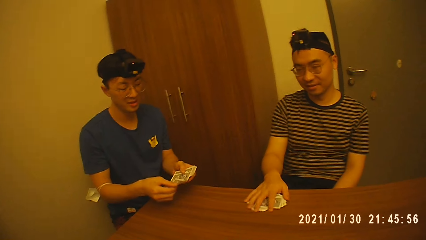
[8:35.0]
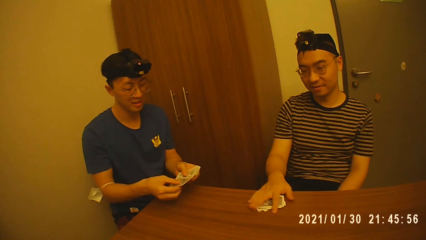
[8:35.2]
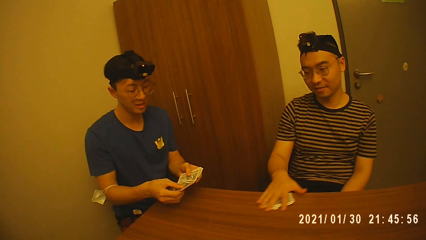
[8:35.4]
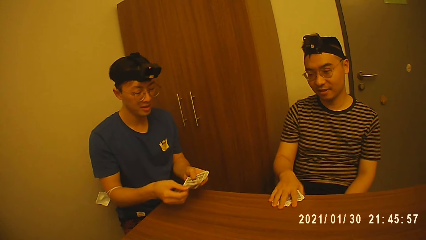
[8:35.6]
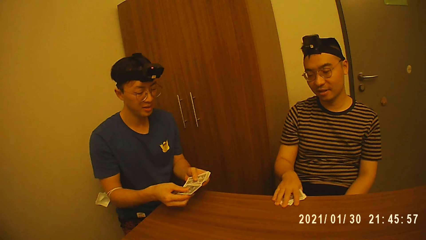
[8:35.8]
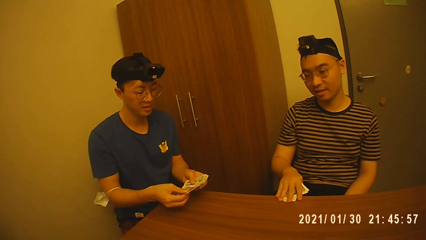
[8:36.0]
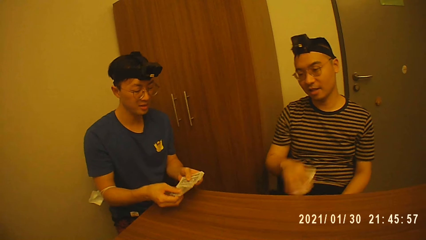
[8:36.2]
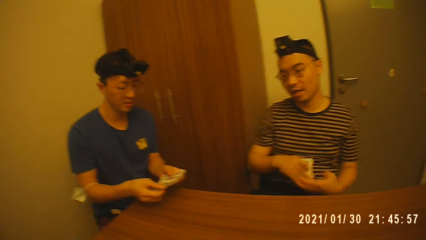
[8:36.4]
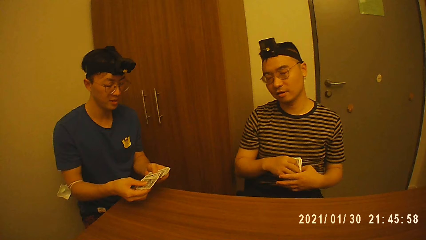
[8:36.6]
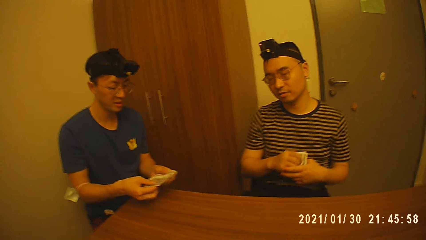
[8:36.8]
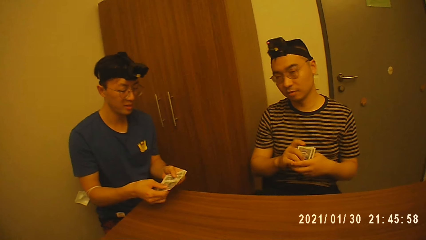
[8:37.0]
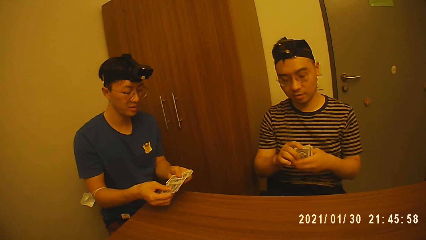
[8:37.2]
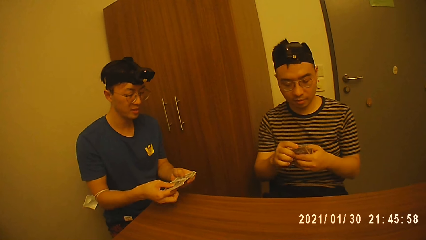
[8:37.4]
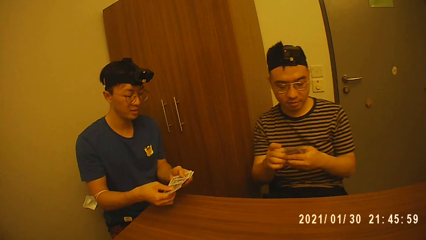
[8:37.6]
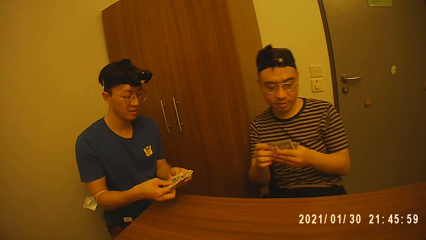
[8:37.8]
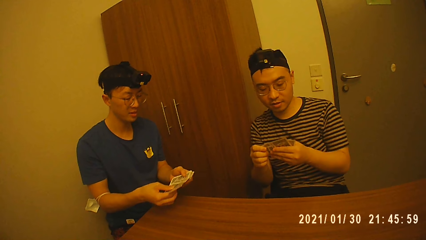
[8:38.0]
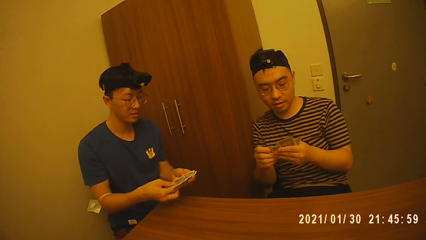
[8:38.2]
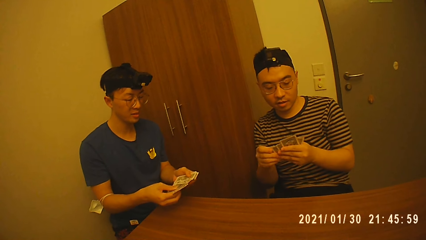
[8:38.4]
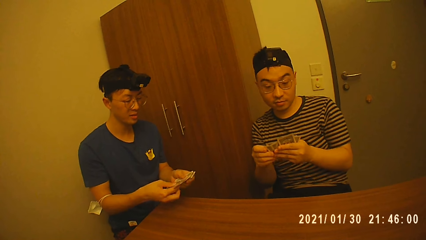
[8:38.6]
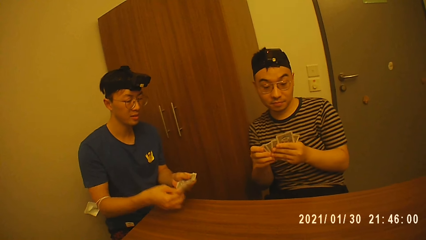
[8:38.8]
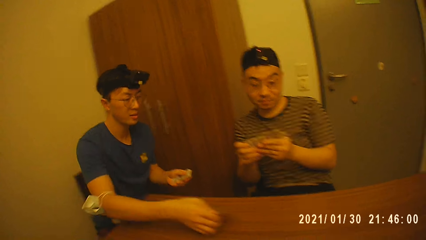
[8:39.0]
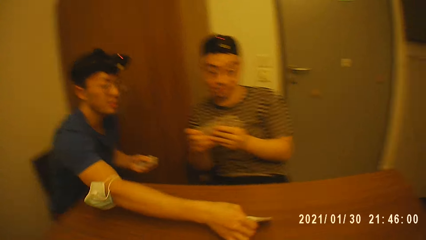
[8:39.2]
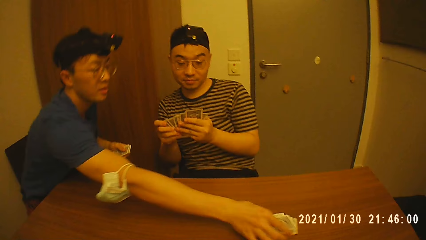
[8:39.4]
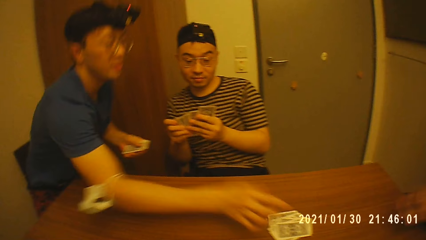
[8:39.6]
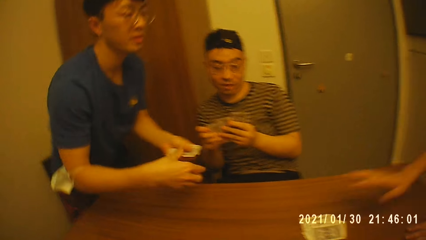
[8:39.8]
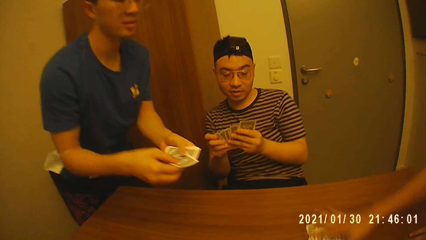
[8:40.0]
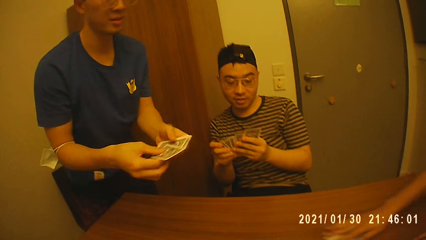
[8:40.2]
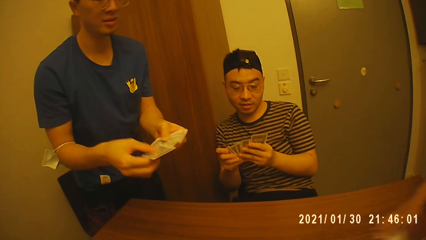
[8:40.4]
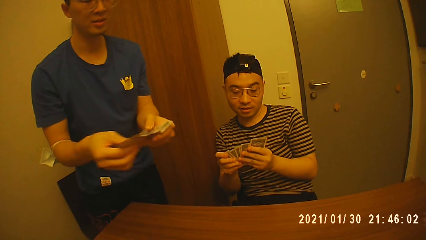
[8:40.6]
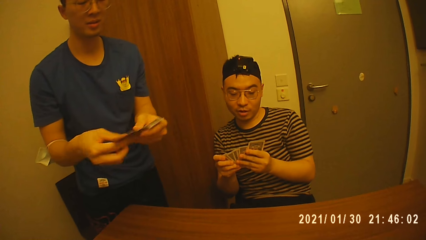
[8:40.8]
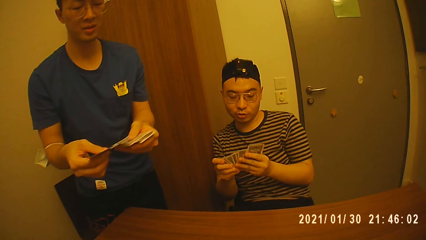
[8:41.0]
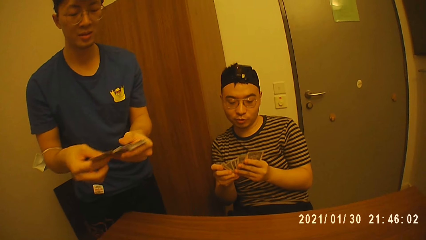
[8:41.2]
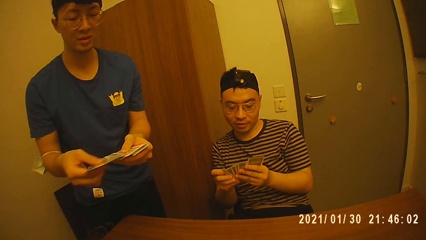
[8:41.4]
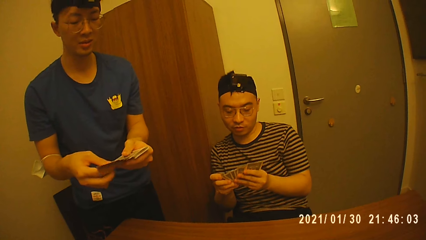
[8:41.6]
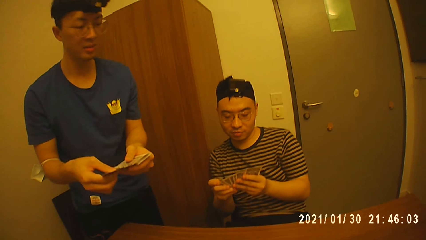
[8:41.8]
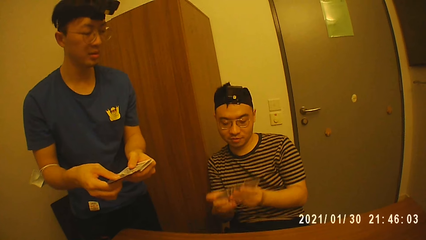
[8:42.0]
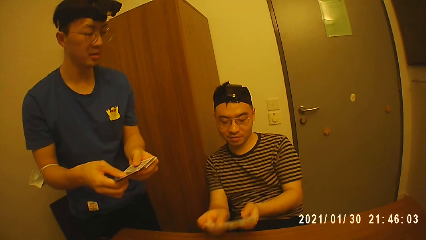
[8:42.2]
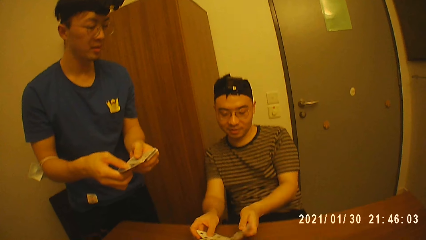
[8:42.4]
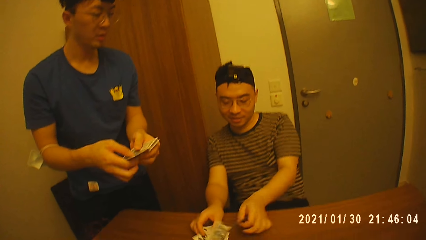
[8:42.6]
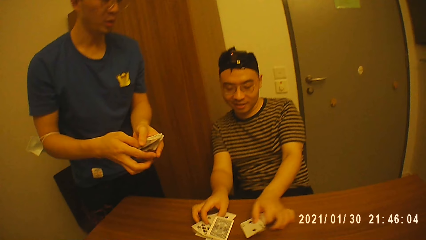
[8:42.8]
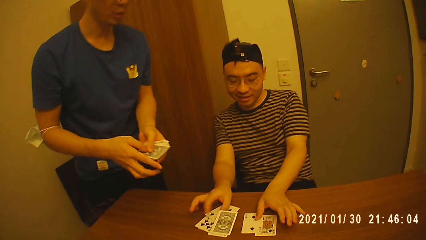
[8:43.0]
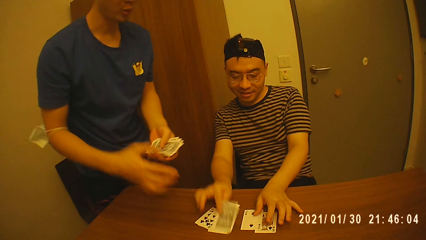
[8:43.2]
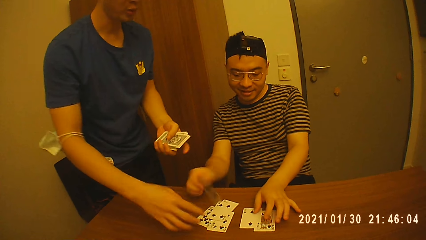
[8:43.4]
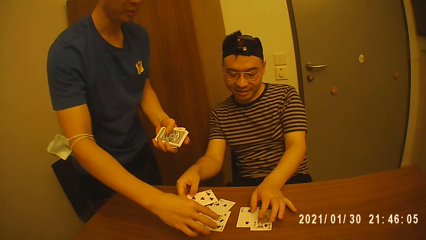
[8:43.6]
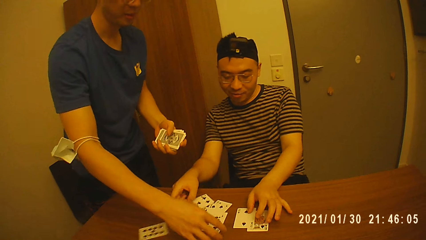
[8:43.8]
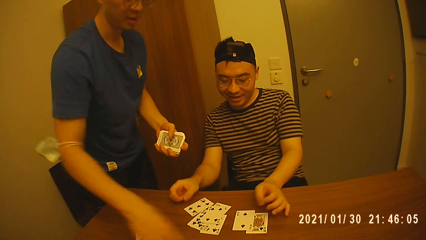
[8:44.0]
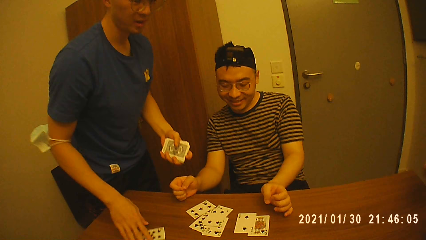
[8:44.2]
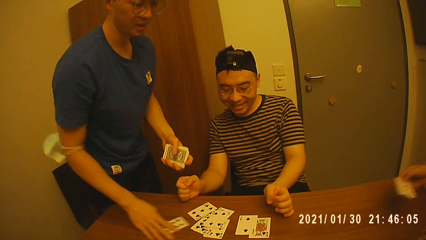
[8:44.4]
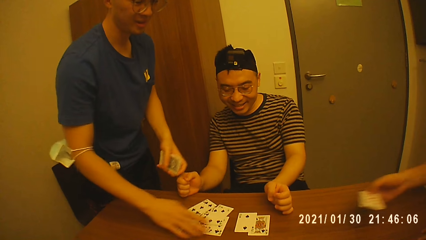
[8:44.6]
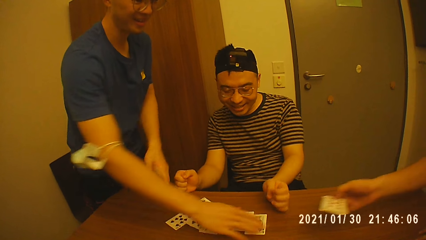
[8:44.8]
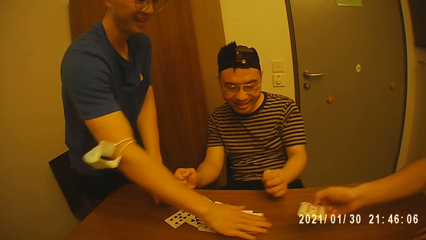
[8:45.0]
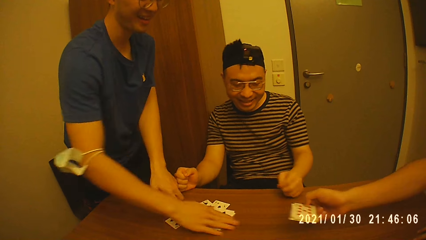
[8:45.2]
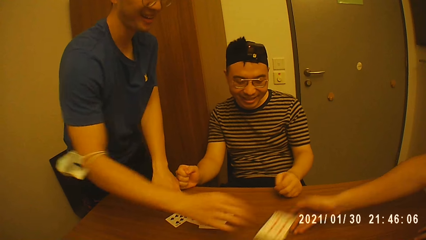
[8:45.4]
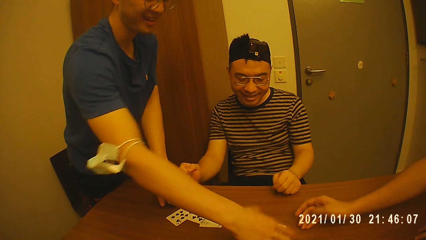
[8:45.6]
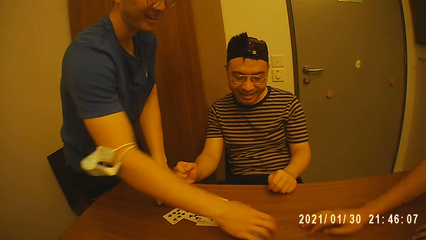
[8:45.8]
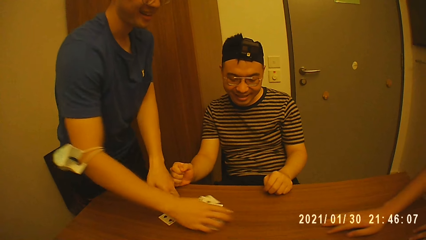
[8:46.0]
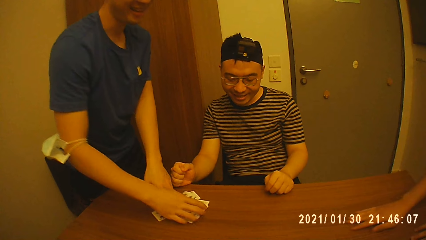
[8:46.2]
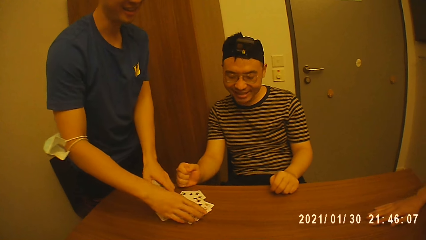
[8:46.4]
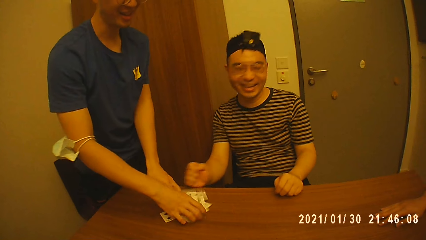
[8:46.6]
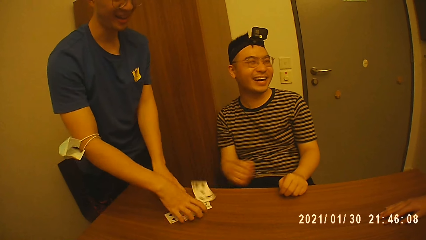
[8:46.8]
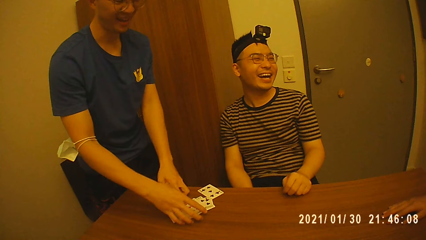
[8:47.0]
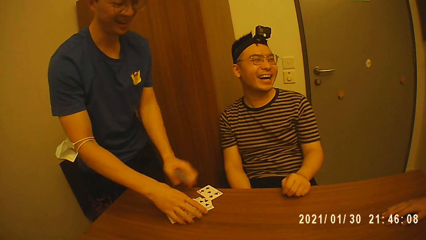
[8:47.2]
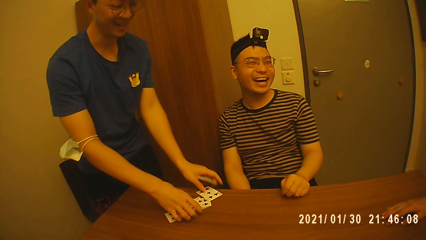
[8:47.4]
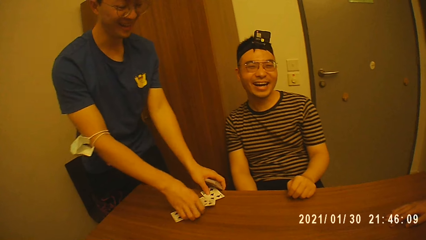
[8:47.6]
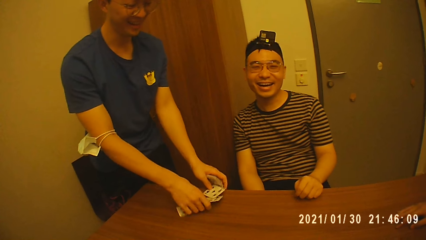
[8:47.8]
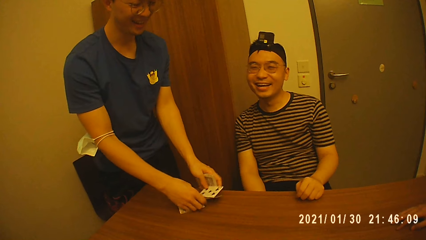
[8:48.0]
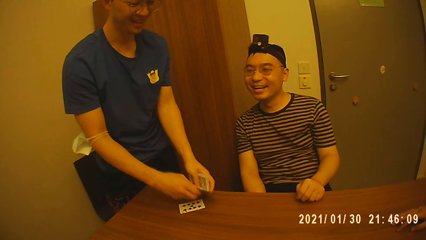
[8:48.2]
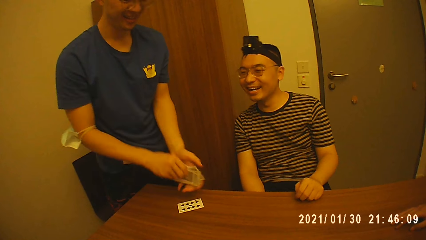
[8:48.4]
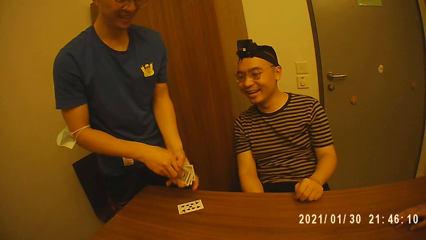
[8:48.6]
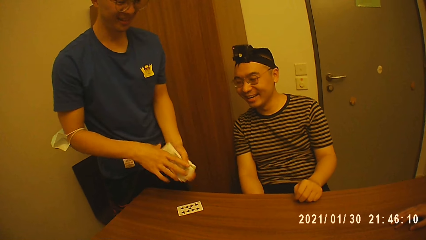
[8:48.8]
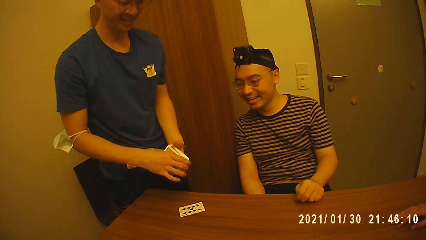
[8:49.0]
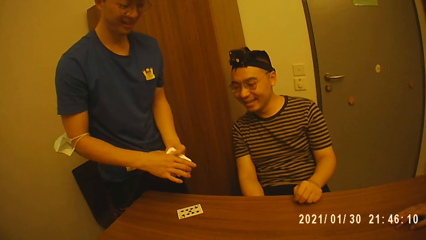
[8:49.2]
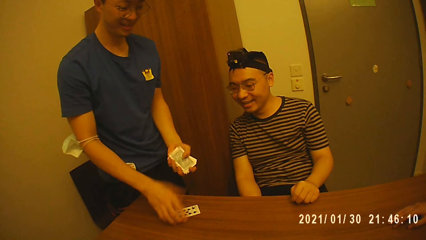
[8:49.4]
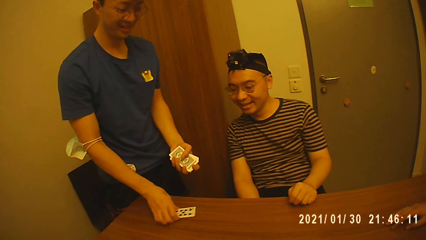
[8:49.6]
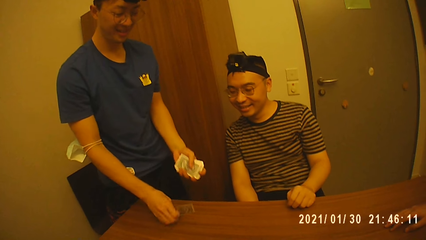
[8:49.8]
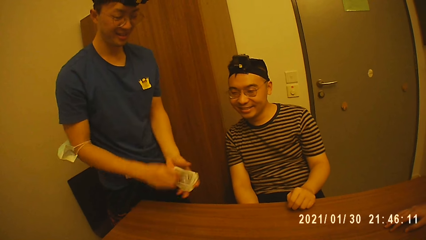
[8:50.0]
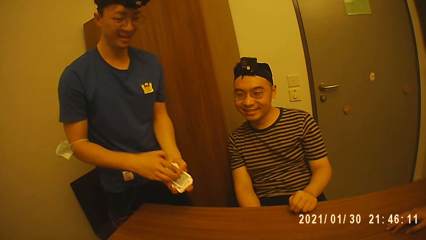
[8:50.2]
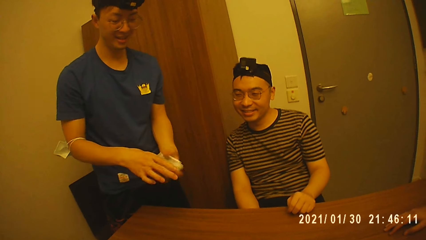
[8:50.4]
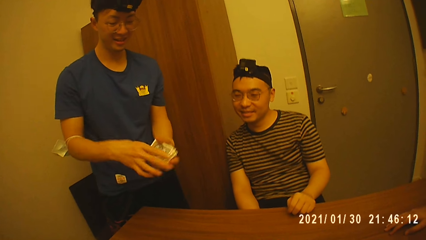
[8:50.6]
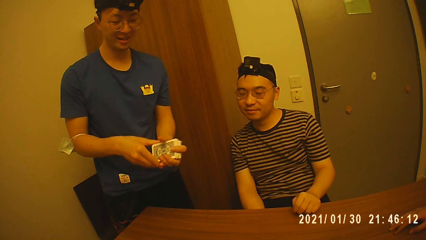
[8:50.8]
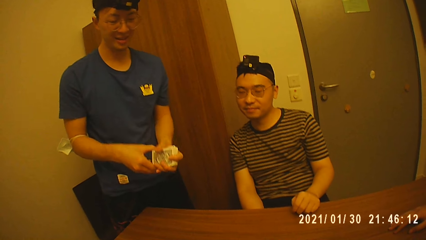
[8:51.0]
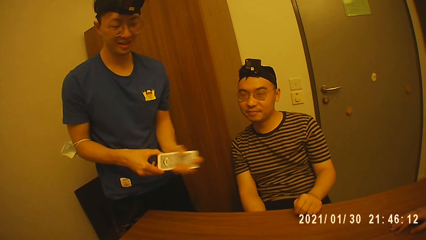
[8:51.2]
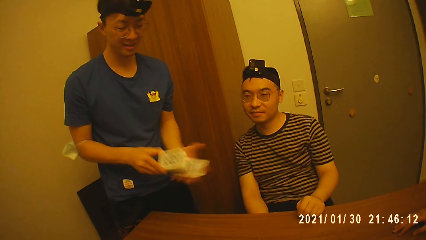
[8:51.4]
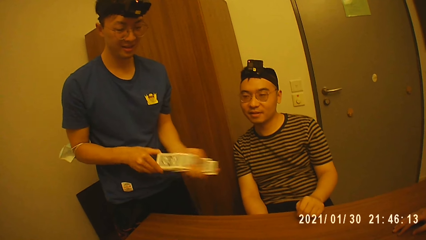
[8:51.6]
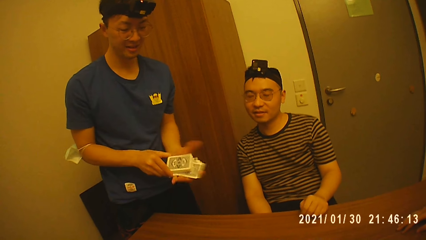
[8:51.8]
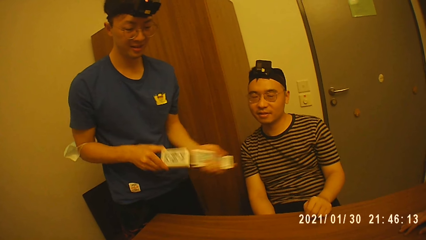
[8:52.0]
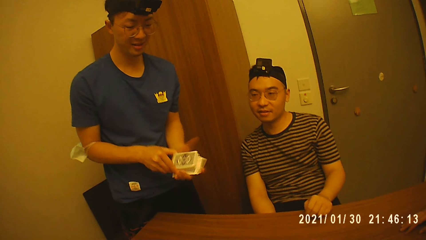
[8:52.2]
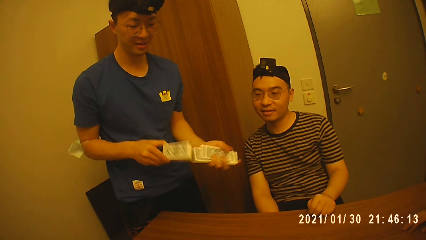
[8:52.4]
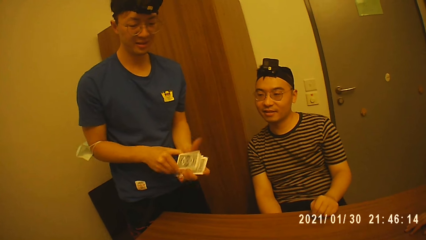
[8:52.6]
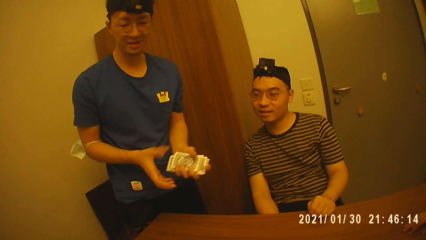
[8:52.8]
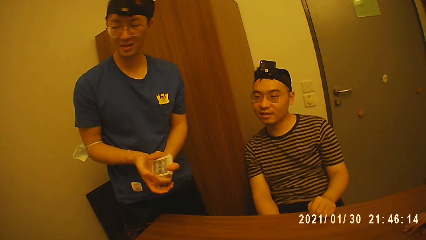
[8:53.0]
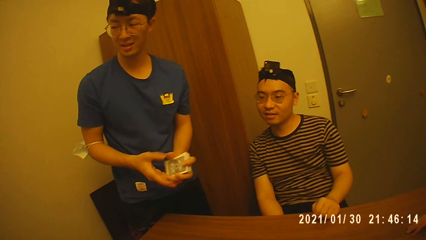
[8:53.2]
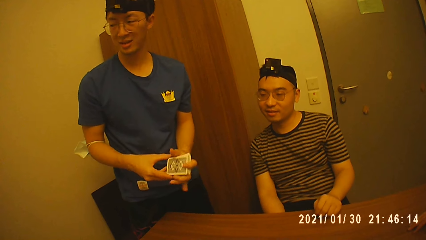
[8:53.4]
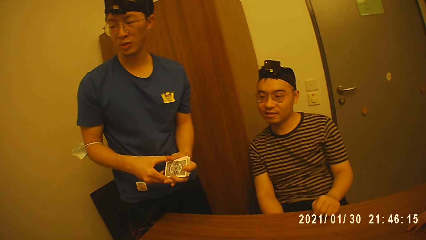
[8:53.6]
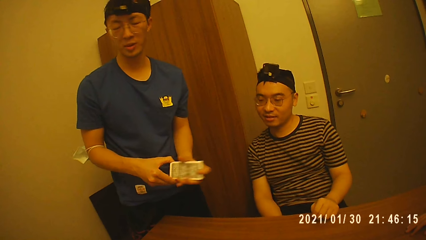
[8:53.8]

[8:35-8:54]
A man holds the cards in his left hand with both hands and counts the cards in his hands. The first man shuffles the cards in his hands. Another man takes the cards from the table with his right hand, holds the cards with both hands and spreads the cards in his hands. The first man holds the cards with his left hand, takes some cards from the cards in his left hand with his right hand and drops the cards in his right hand on the table near a third man. The first man stands from a chair at the table, holds the cards with both hands and counts the cards in his hands. The third man takes a card from the table with his right hand. The first man shuffles the cards in his hands. A fourth man stares at the cards in his hands. The second man drops the cards in his hands on the table and flips a card on the table with his right hand. The first man holds the cards with his left hand. The fourth man and the first man spread the cards on the table. The first man gathers some cards on the table with his right hand. The third man drops the card in his right hand on the table and collects the cards on the table. The first man takes a card from the table with his left hand and adds the card in his right hand to the cards in his left hand. The first man takes a card from the table with his right hand and adds the card in his right hand to the cards in his left hand. The first man holds the cards with both hands and shuffles the cards in his hands.
